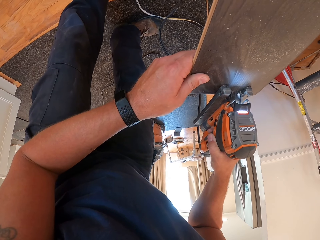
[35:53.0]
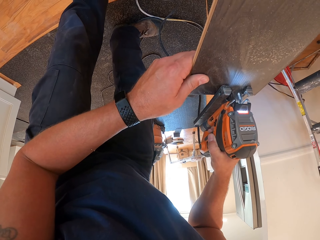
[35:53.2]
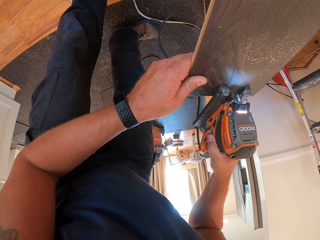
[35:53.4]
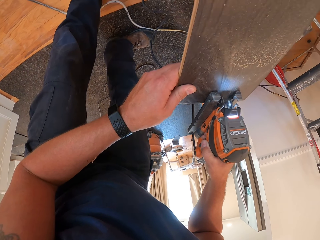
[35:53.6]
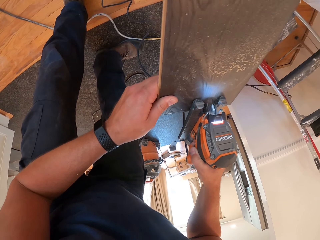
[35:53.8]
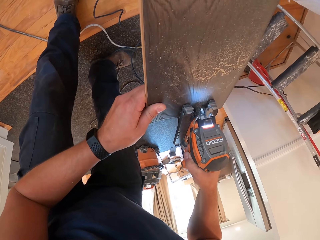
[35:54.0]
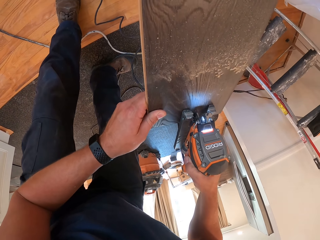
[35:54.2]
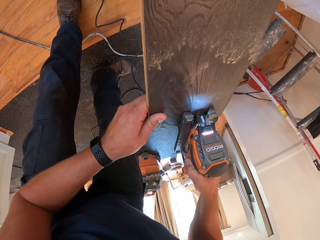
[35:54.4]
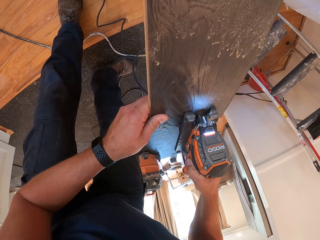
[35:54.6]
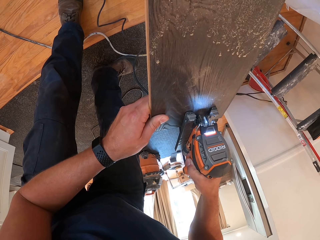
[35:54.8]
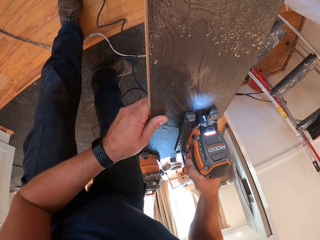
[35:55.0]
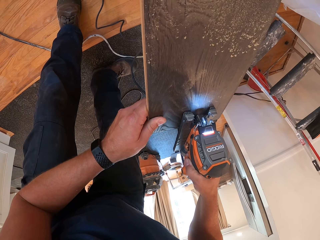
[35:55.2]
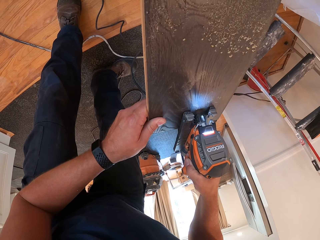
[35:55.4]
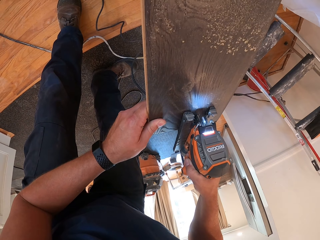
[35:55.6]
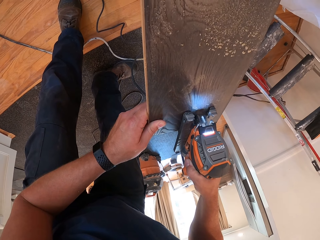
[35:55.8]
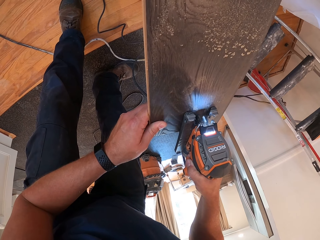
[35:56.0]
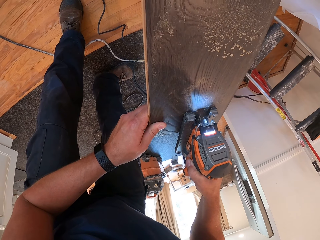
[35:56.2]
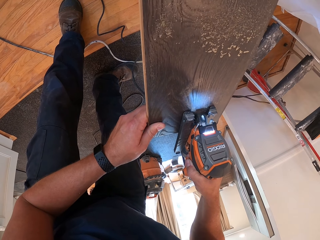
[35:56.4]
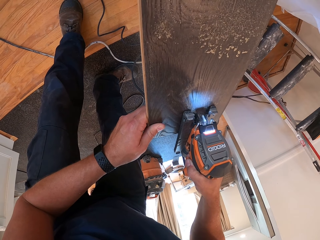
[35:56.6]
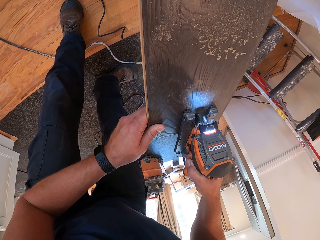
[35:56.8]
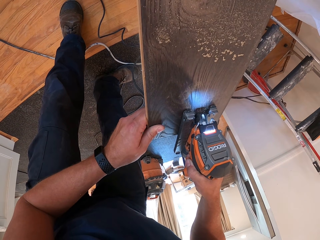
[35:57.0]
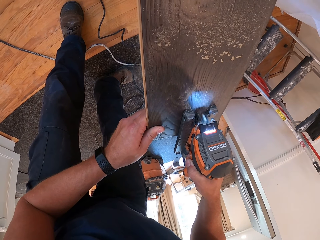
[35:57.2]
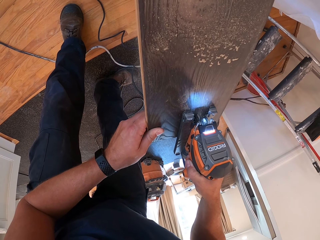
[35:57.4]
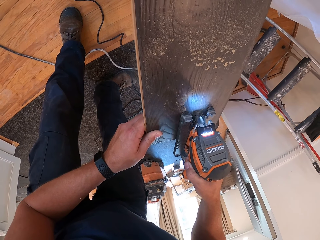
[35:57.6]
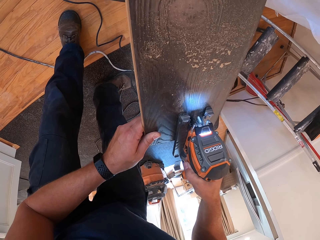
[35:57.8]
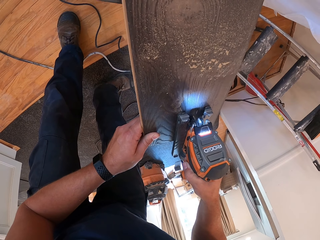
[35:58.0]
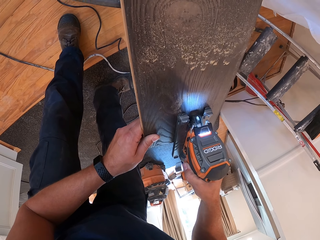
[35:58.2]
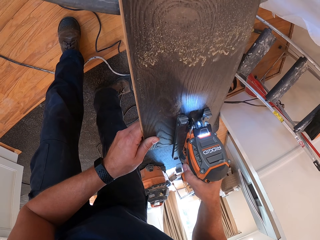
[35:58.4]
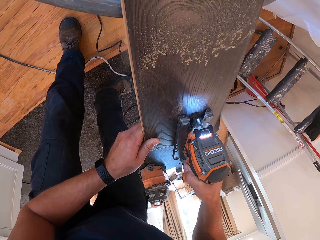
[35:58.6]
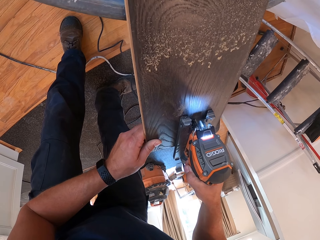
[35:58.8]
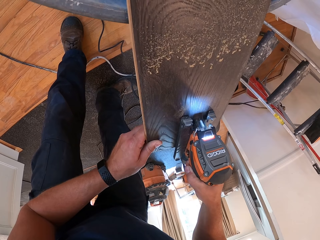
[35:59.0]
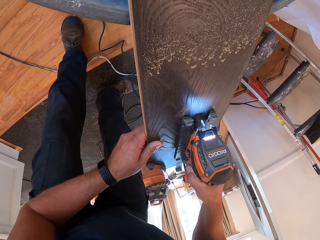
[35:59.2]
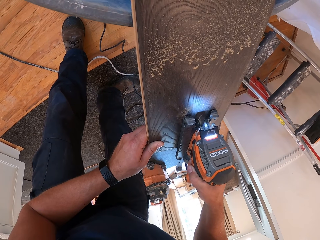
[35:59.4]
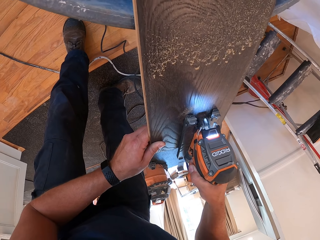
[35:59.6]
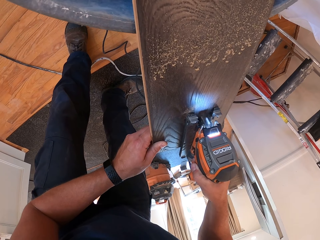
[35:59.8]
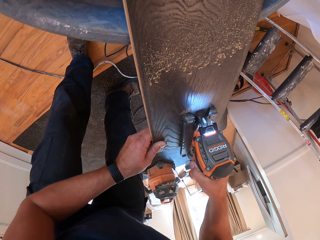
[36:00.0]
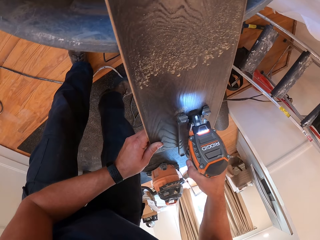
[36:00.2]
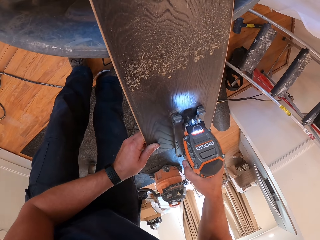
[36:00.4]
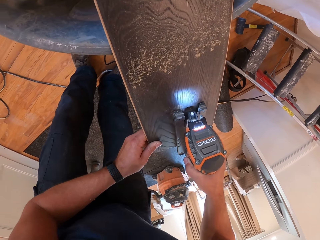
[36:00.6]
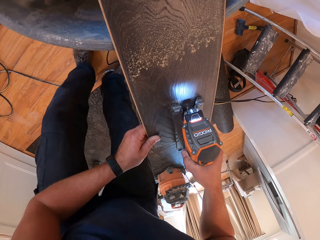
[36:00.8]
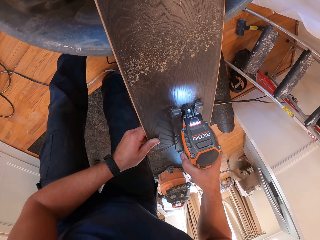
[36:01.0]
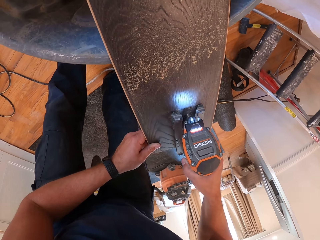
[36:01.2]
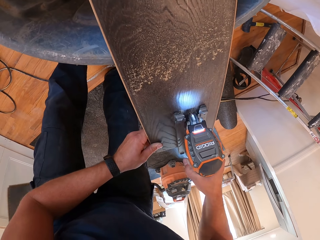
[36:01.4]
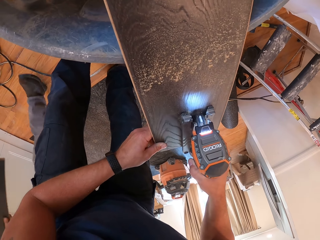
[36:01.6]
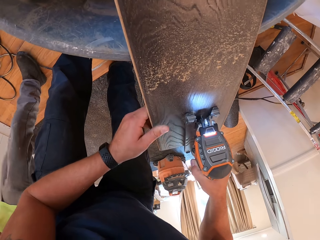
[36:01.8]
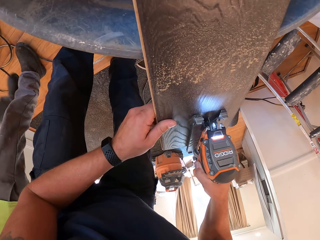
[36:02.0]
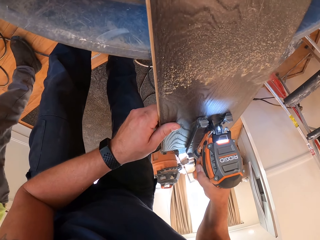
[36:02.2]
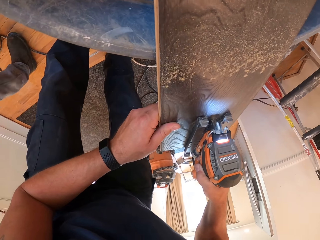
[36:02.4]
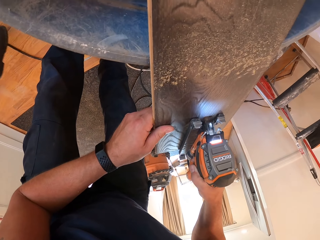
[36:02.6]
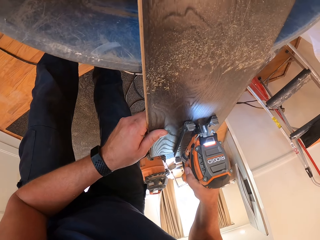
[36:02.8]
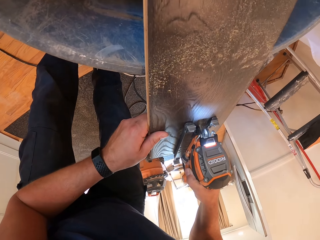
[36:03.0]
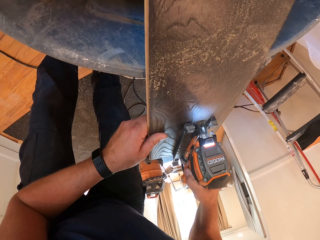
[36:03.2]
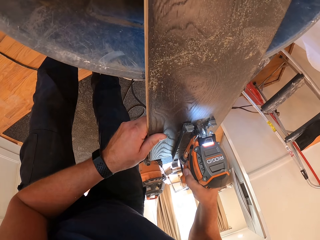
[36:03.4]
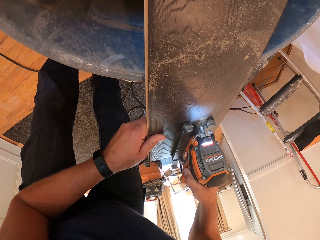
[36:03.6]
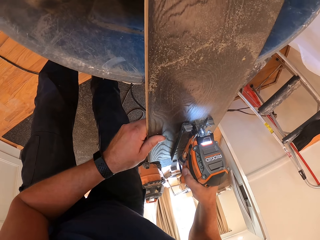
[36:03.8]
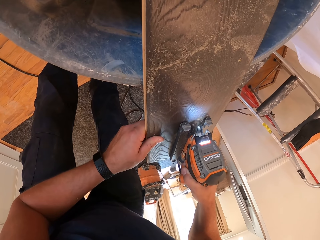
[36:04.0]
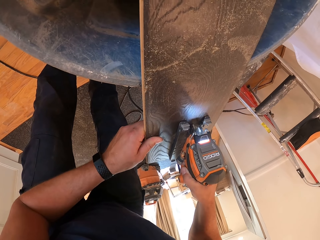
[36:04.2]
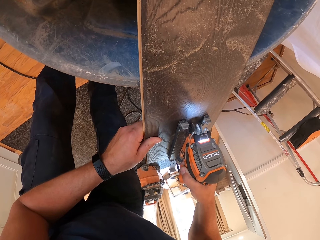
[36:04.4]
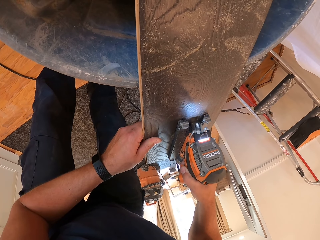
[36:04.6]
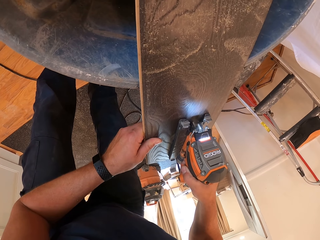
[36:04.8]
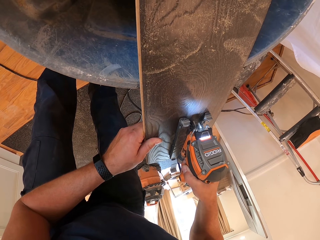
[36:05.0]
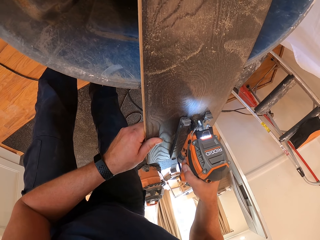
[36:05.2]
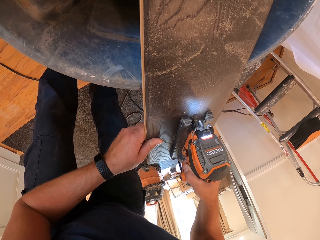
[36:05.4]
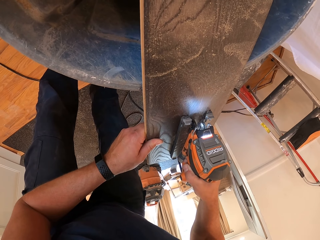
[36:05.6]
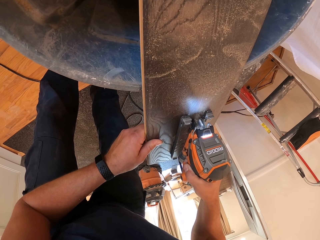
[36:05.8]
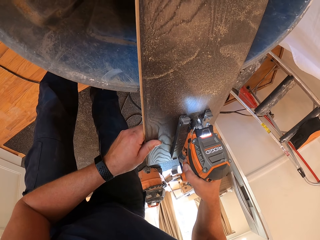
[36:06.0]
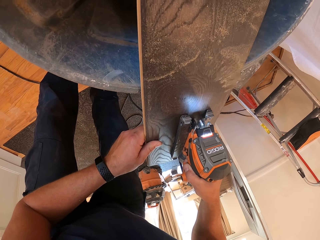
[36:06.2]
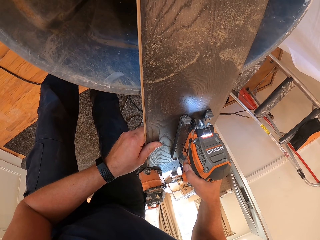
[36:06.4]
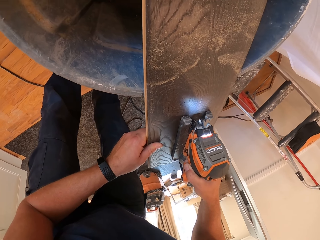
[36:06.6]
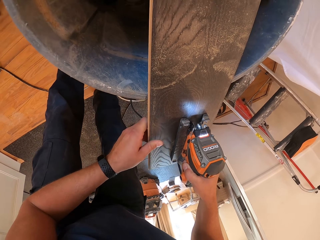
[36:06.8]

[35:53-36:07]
A man walks past the camera wearer.

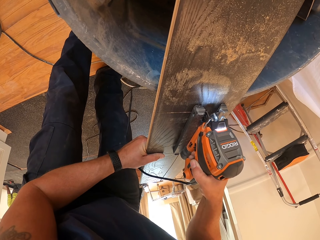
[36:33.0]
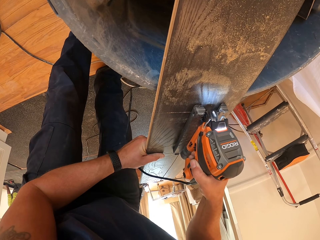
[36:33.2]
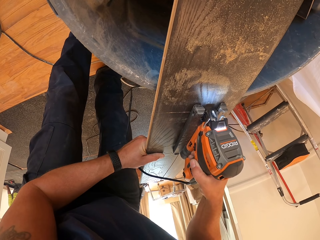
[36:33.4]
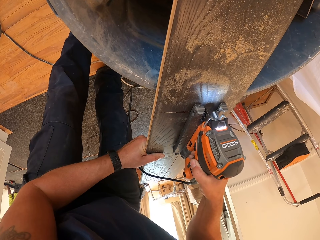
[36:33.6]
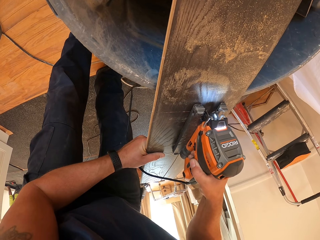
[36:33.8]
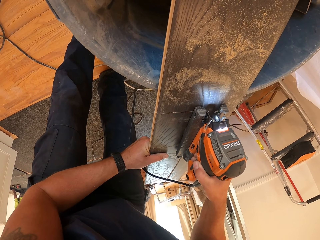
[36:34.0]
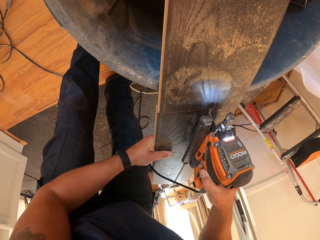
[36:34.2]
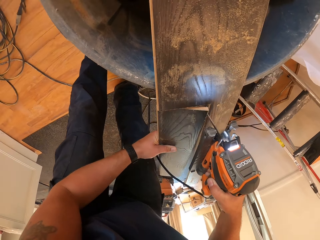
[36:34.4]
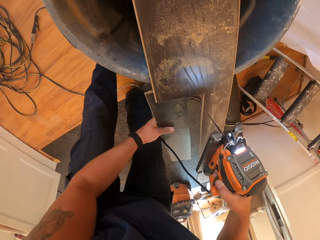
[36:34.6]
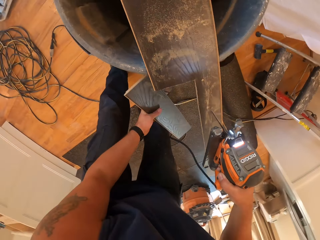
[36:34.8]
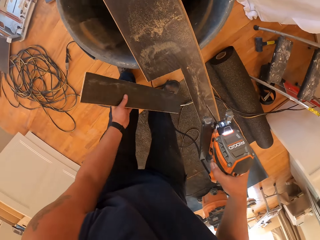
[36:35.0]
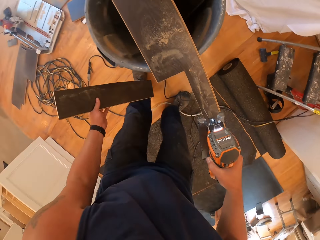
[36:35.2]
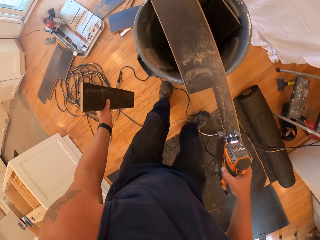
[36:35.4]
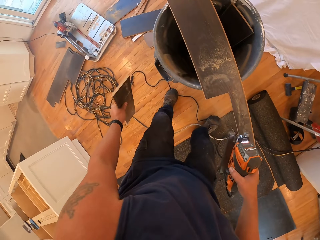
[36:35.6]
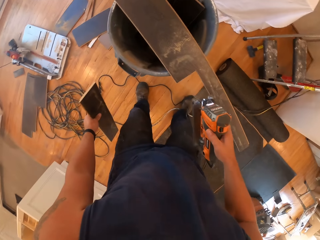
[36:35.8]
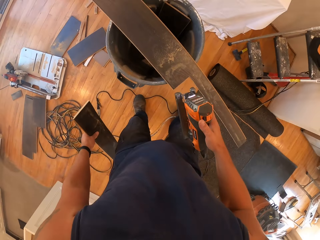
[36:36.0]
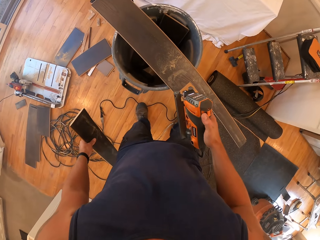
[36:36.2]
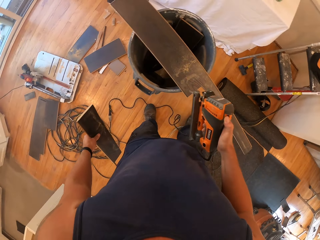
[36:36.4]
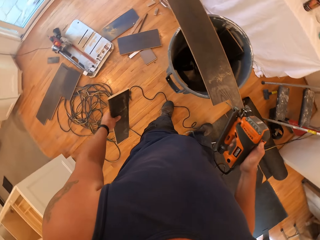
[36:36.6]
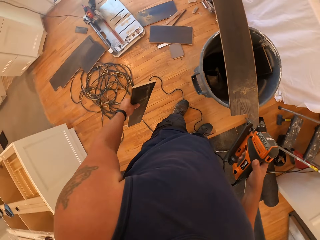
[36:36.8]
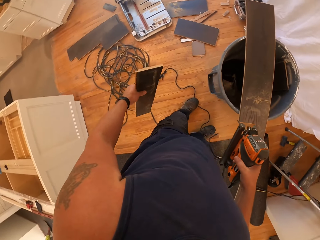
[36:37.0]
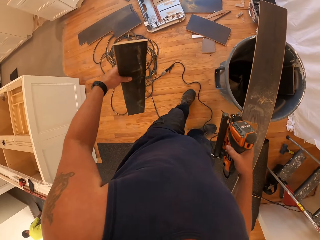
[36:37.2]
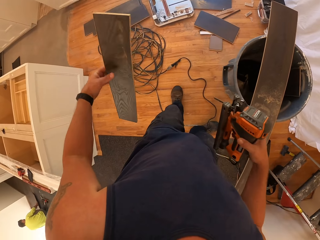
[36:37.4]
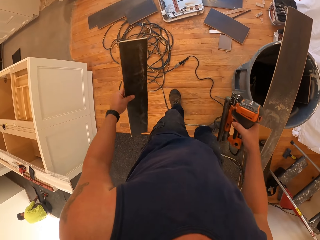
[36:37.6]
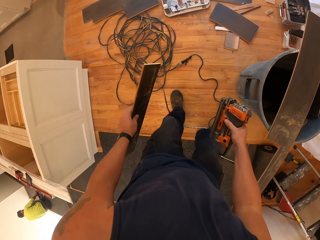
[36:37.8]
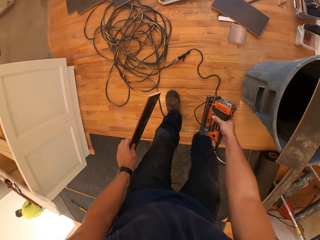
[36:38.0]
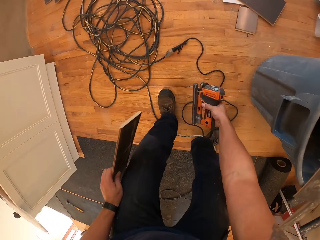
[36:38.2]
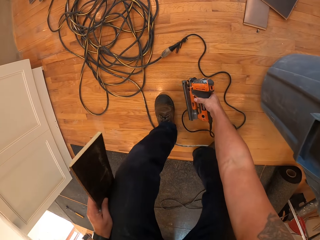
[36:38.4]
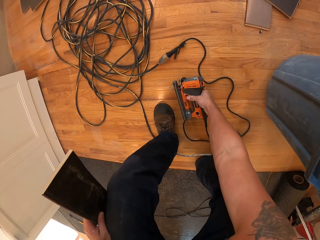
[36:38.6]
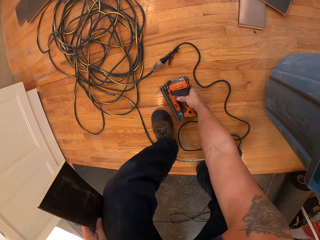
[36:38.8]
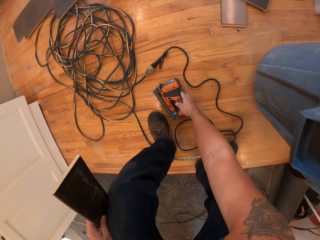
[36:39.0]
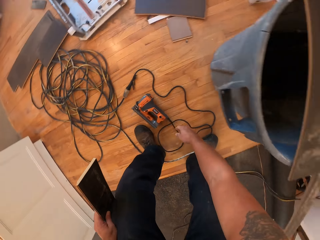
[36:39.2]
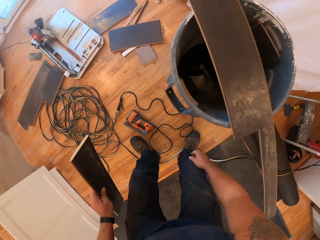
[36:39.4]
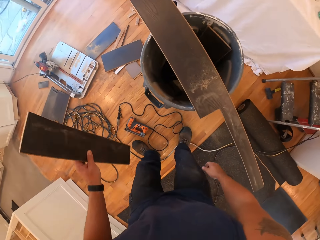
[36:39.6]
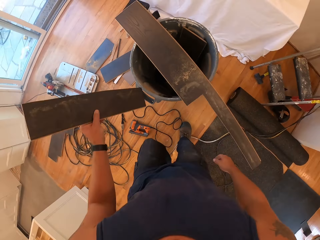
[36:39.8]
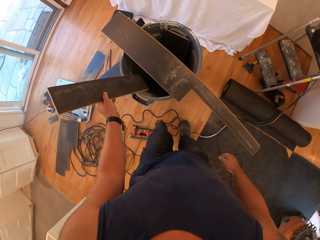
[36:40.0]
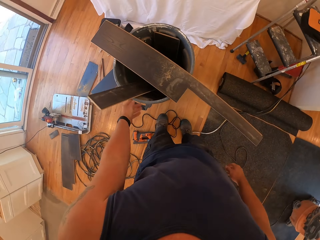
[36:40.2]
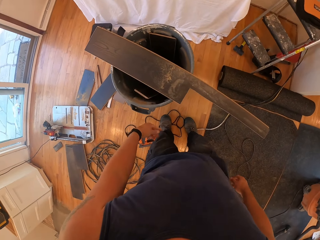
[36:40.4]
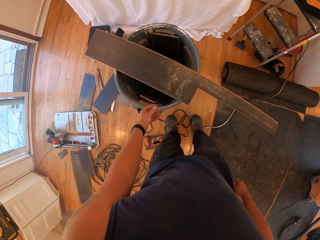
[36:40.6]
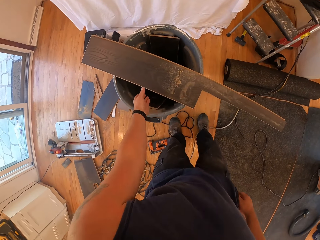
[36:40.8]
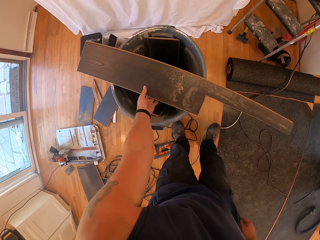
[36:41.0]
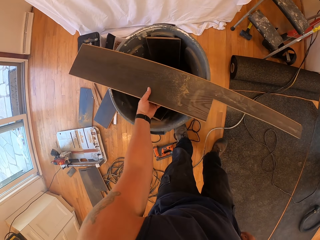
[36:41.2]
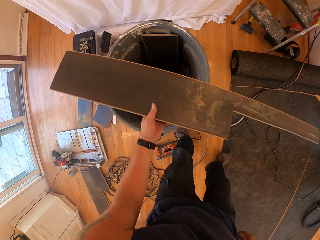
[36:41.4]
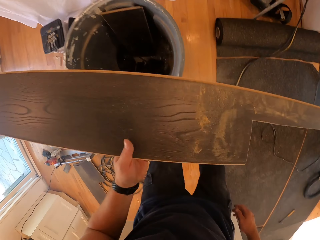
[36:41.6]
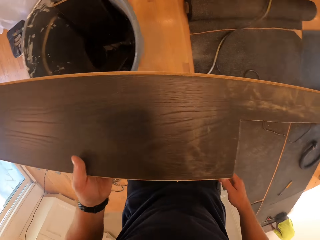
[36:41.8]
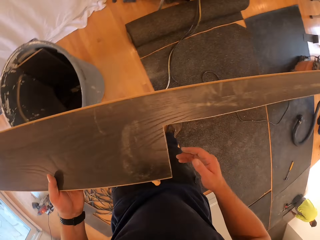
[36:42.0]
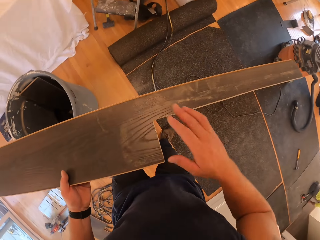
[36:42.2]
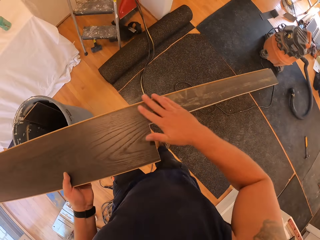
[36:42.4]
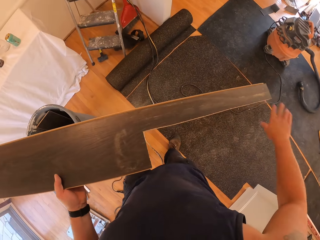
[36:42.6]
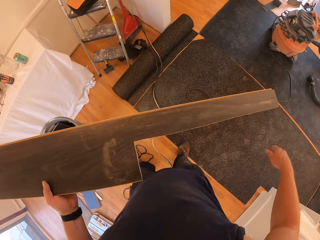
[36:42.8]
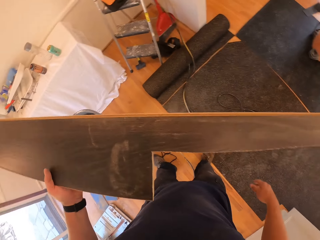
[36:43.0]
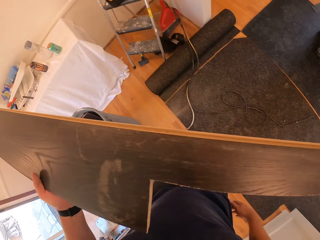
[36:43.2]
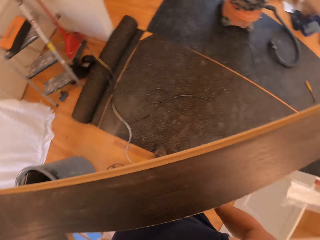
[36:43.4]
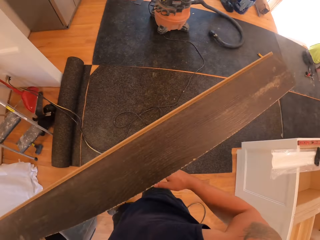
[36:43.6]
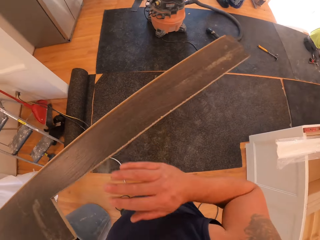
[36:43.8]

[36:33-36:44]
The camera wearer lifts the jig saw from the plywood with his right hand. He detaches the sawed plywood with his left hand. He picks the piece of wood. He places the jig saw on the ground with his right hand. He drops the sawed plywood from his left hand into a bucket. He picks the remaining part of the sawed plywood with his left hand. He wipes off sawdust from the sawed plywood with his right hand.
